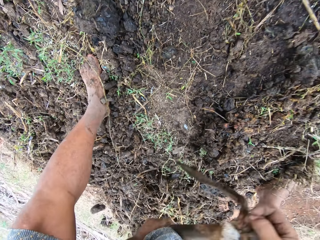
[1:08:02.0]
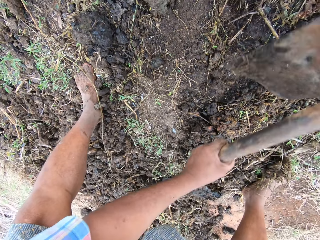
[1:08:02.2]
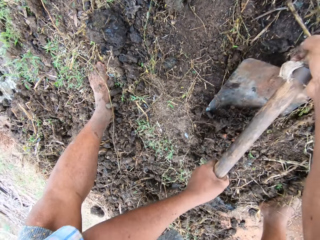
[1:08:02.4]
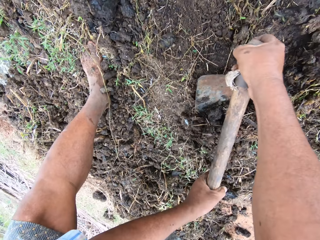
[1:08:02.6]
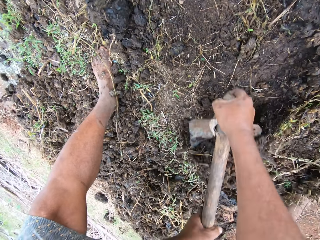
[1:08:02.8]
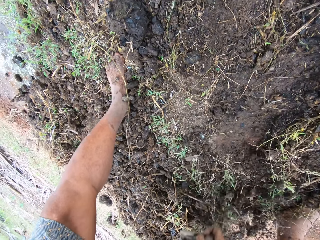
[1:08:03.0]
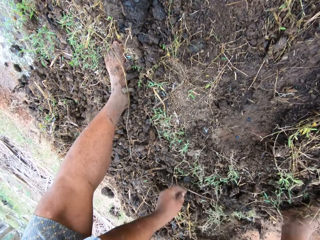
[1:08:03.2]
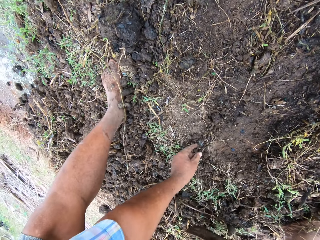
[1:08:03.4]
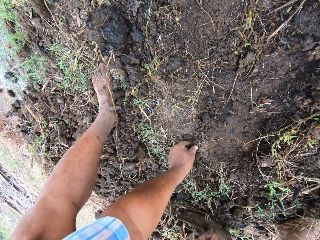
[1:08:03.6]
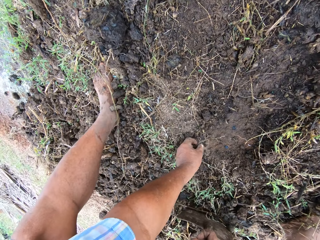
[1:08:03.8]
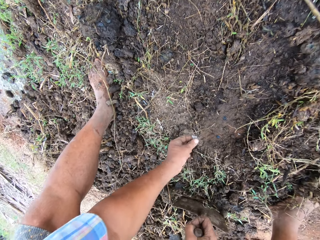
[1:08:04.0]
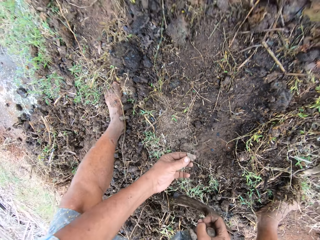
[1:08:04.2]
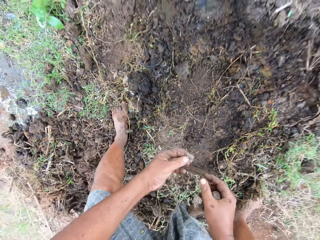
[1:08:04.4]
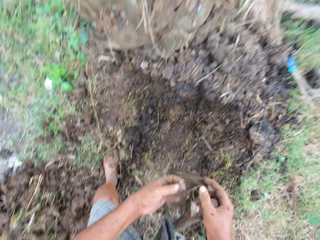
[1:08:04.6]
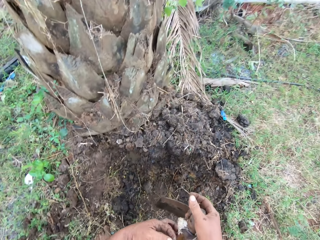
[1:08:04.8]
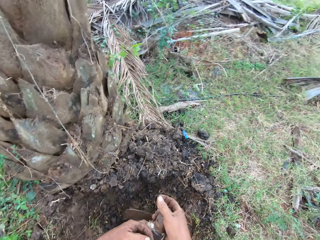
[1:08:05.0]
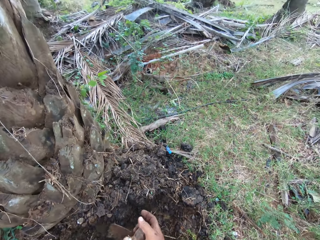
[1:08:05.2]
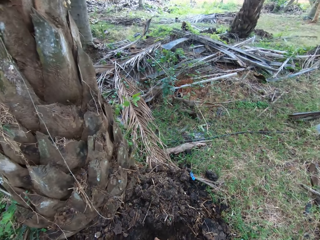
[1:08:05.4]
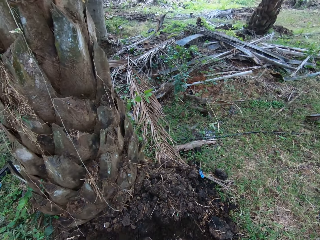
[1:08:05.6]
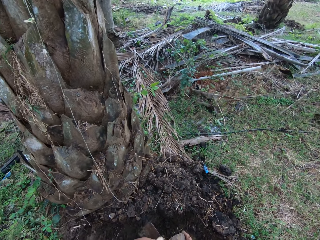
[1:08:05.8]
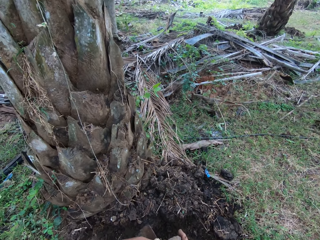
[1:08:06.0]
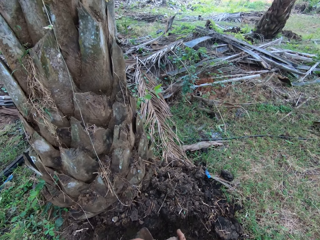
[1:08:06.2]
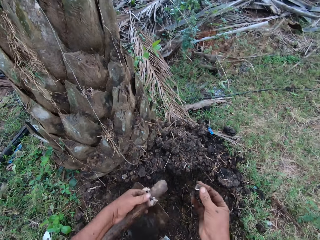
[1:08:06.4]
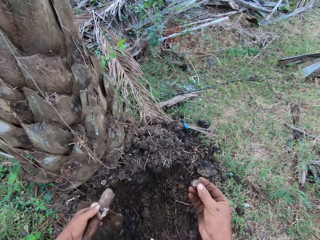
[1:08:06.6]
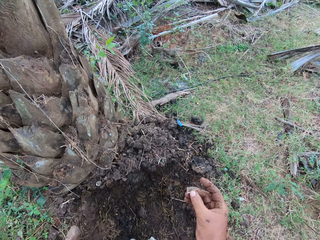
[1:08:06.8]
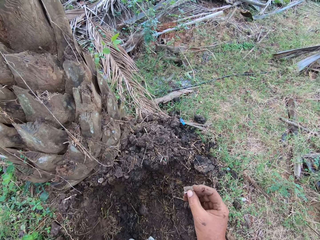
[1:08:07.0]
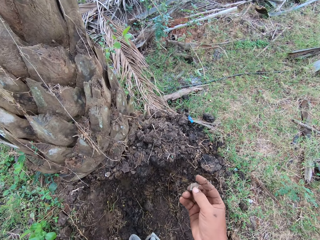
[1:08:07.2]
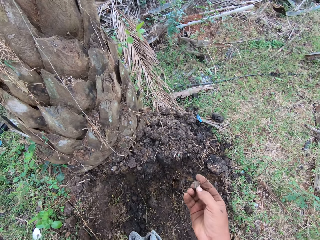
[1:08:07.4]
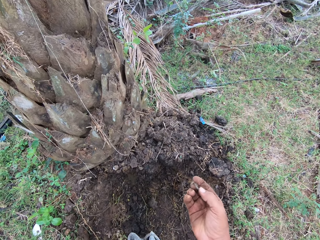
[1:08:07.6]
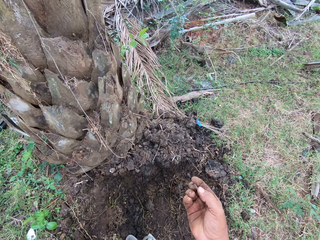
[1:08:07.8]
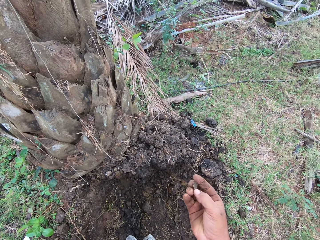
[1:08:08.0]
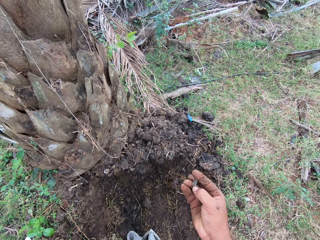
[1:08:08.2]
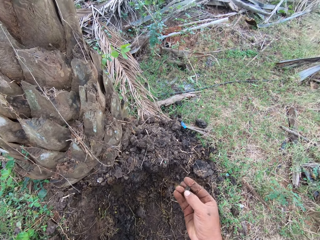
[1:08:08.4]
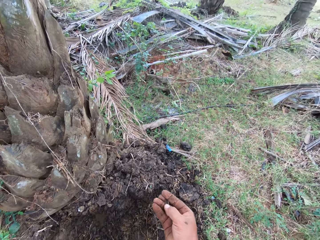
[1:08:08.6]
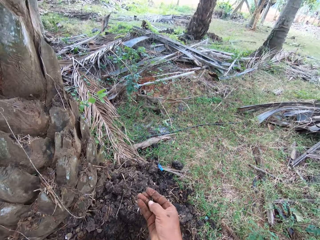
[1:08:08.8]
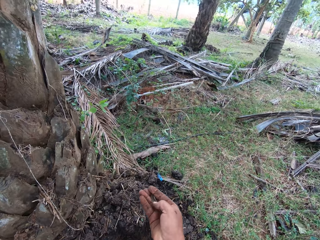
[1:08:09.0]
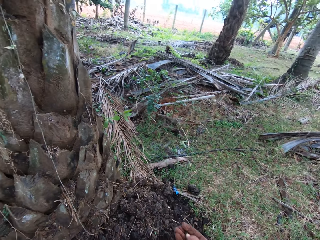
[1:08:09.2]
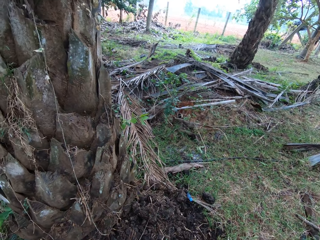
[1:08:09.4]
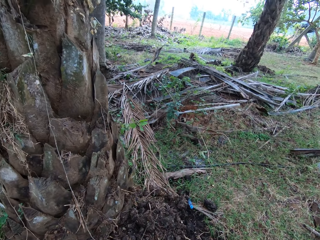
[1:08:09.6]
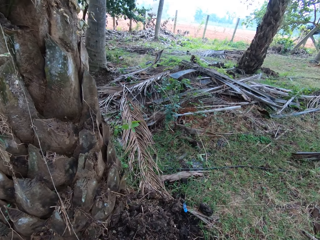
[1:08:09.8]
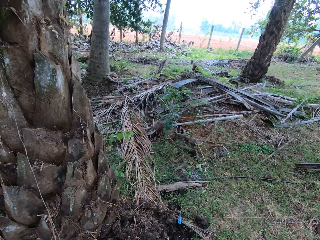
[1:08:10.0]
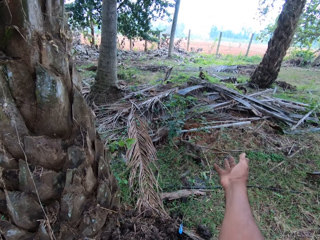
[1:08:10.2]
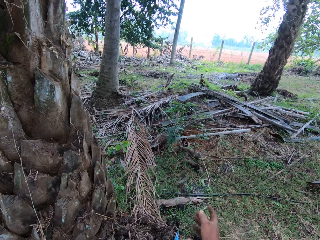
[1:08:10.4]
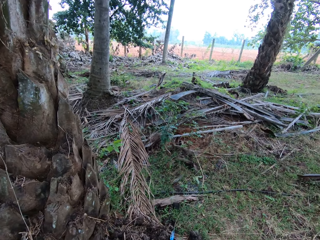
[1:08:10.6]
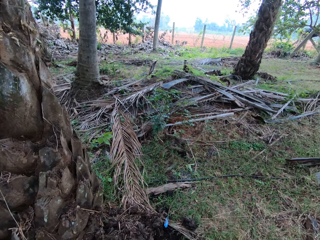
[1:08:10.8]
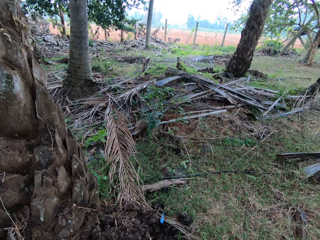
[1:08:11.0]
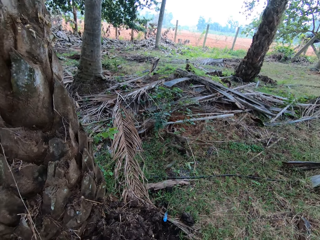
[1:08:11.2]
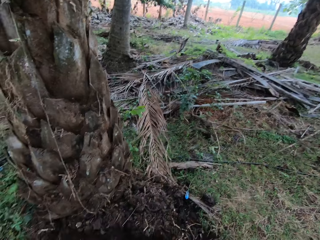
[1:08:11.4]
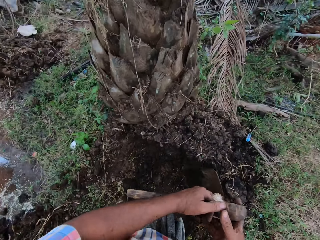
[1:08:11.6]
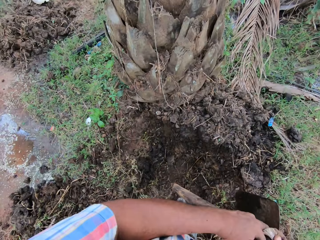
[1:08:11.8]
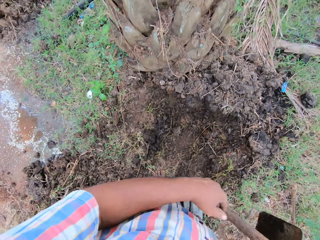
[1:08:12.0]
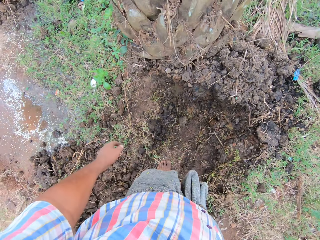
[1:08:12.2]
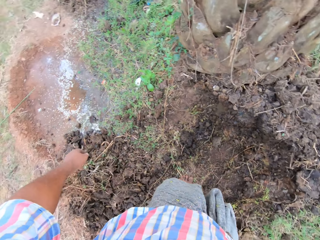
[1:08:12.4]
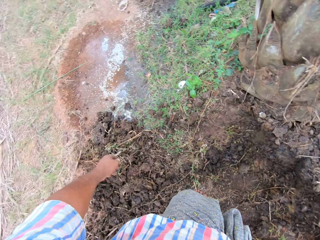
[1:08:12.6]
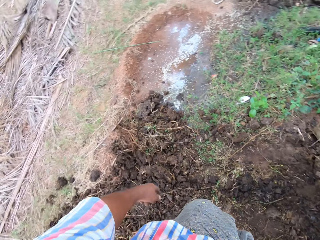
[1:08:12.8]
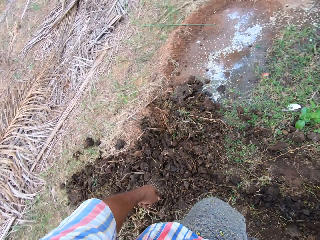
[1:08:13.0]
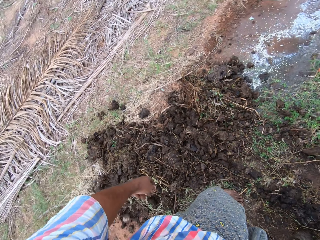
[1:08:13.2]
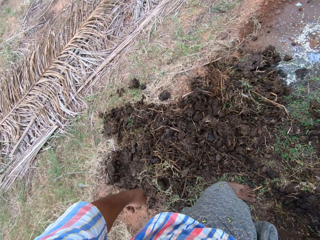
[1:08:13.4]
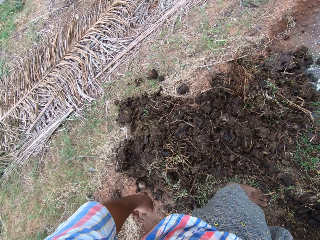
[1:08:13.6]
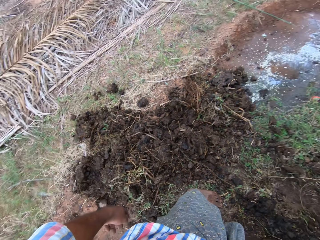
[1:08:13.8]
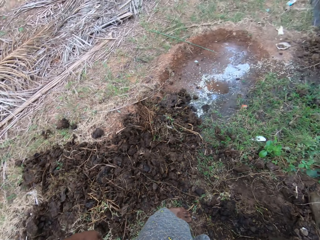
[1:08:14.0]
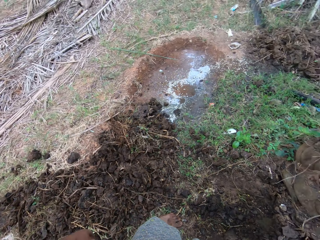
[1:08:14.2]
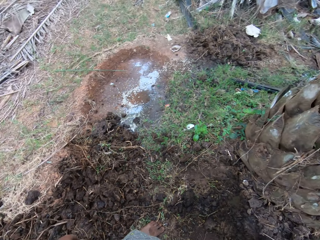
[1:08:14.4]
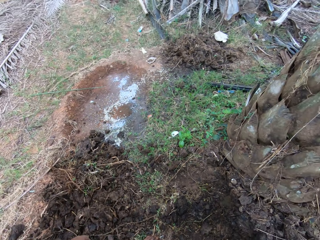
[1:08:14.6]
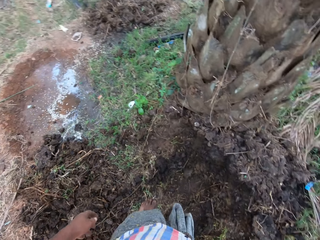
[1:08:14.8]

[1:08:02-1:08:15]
The camera wearer picks up a glass on the ground. He passes the hoe to his left hand. He throws the glass away. He passes the hoe to his right hand. He looks around the farm.

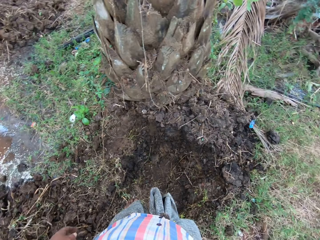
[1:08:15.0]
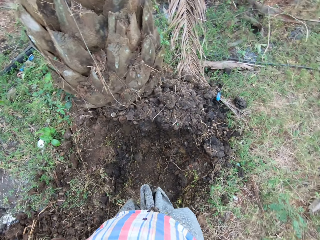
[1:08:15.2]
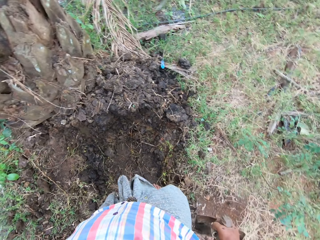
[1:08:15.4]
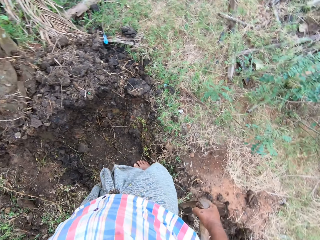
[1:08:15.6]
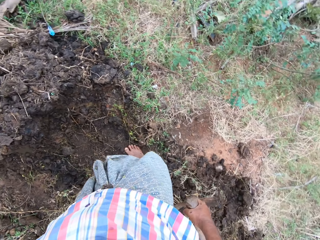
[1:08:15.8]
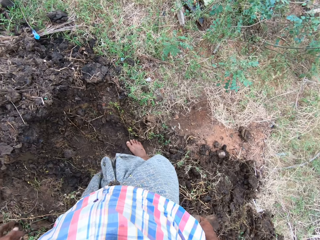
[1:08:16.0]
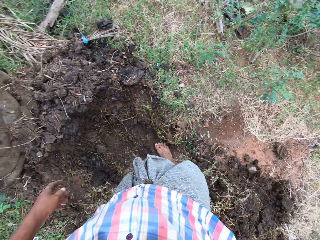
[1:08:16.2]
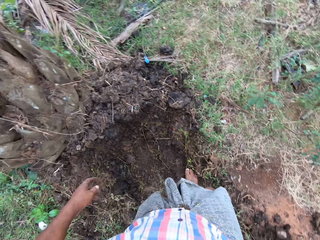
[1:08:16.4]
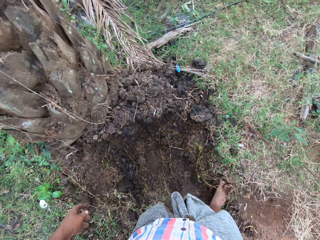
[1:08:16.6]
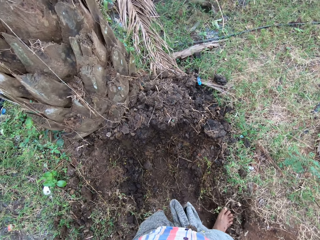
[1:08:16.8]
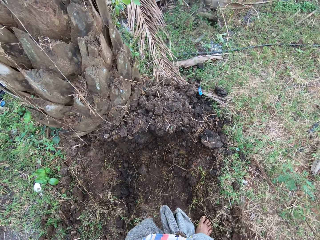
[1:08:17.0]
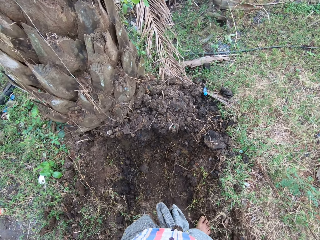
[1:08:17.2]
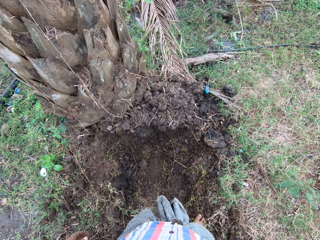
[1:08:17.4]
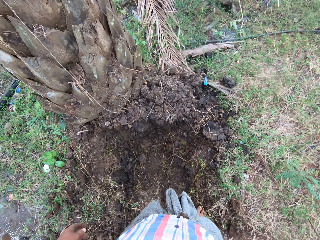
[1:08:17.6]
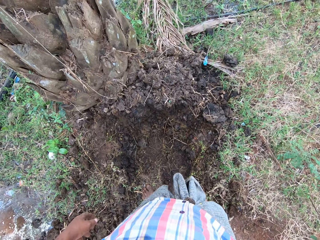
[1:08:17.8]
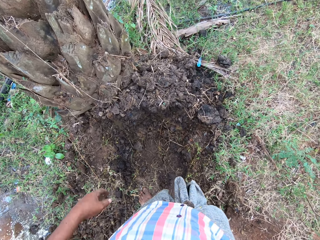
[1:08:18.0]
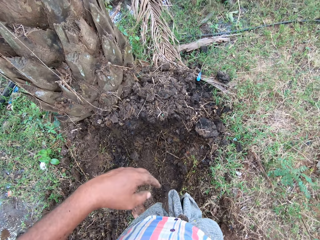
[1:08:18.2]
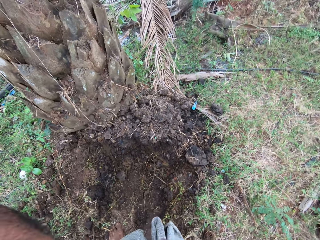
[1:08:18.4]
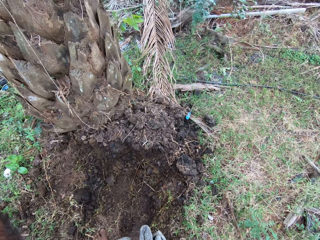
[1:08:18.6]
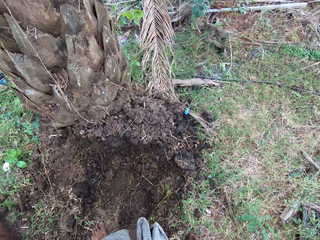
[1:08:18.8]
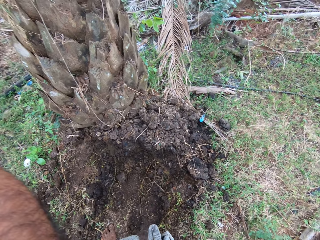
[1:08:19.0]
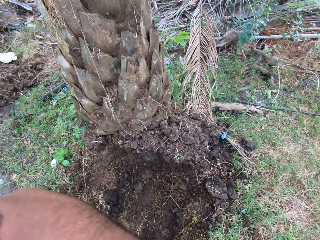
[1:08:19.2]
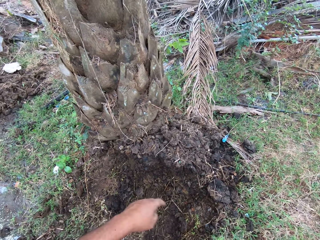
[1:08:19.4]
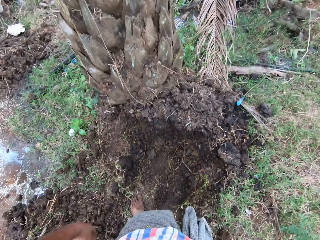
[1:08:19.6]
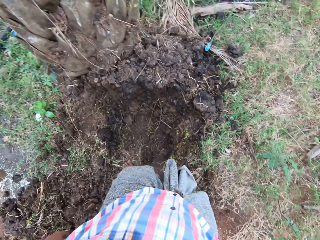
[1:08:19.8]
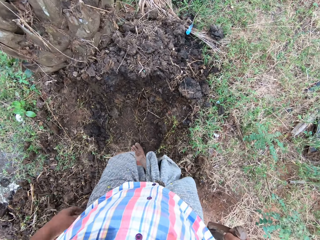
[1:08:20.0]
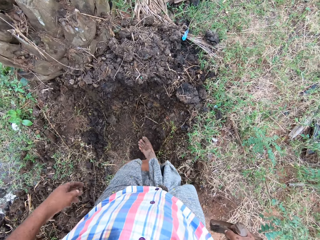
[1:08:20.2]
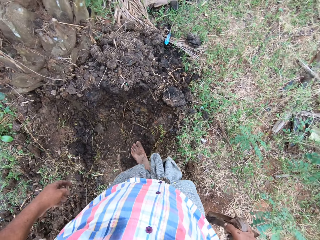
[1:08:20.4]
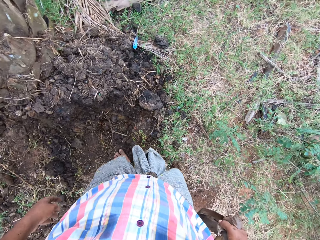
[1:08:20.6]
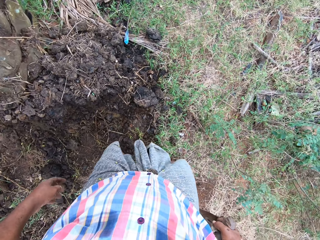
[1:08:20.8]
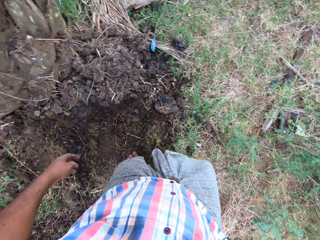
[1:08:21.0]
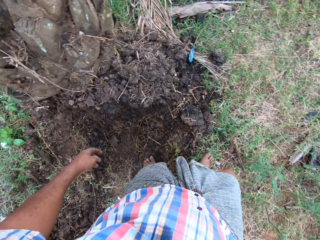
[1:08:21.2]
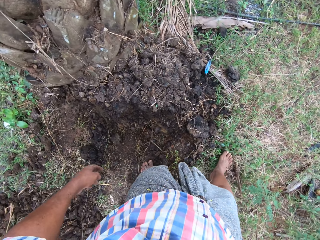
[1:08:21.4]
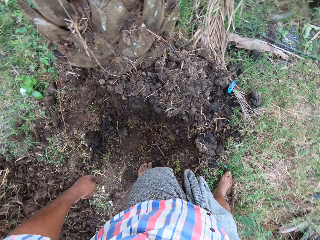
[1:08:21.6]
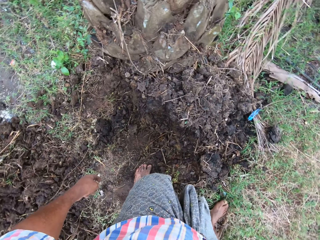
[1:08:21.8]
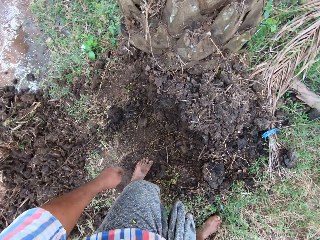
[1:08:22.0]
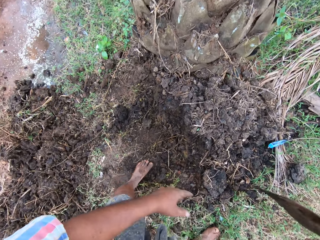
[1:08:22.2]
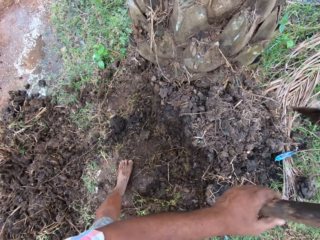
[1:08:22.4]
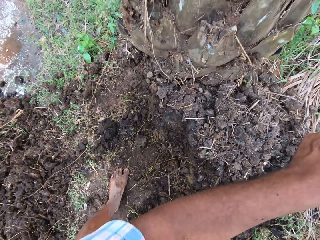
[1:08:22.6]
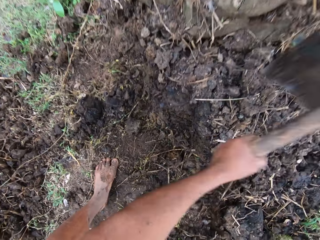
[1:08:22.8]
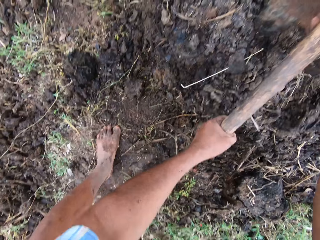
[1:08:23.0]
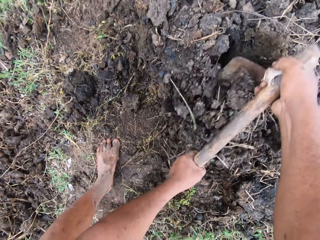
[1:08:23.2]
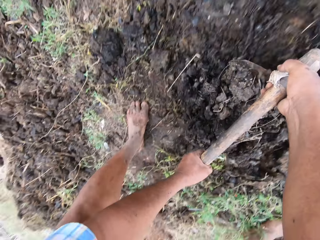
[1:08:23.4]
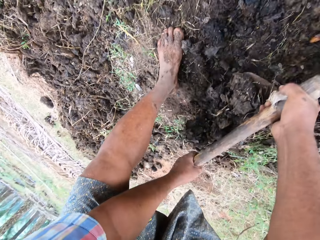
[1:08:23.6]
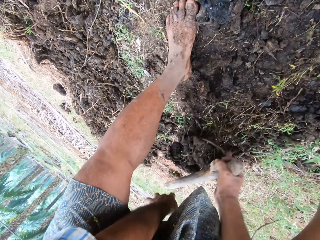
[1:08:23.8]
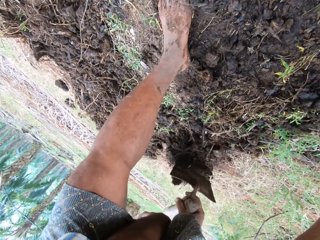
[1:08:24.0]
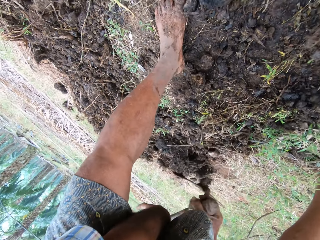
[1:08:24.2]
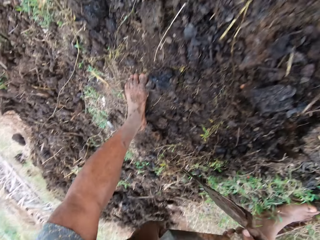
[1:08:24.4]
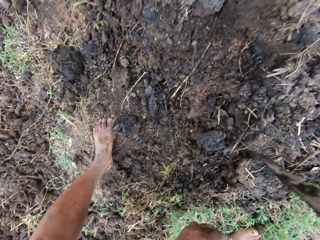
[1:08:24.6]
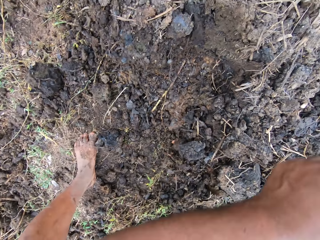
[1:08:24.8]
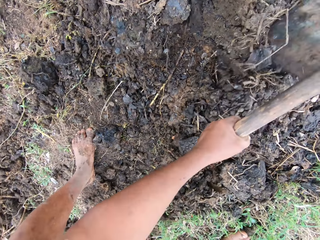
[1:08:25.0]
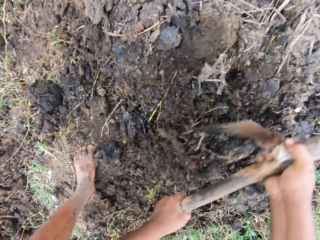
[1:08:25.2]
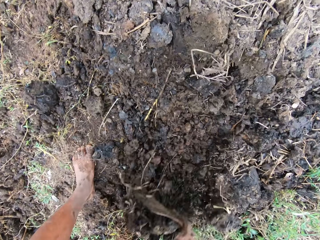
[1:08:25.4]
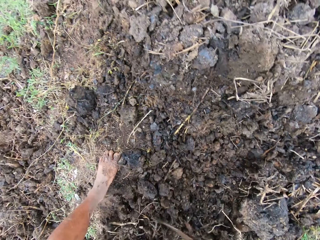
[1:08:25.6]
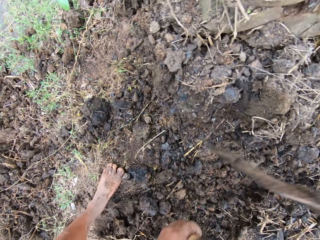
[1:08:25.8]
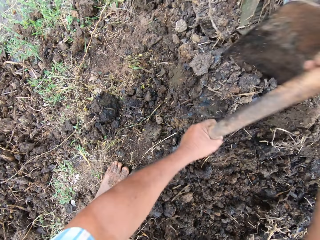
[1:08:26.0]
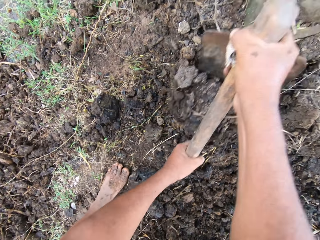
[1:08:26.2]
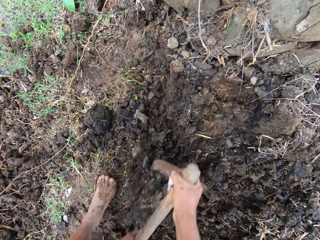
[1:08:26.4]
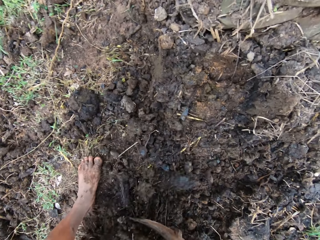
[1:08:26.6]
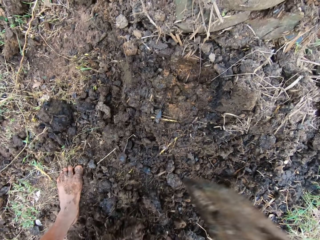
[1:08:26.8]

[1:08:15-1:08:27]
The camera wearer kicks solidified soil. He moves the manure. He touches his face. He wipes his face. He hoes the ground by the tree with the hoe. He pulls the manure with the hoe.
